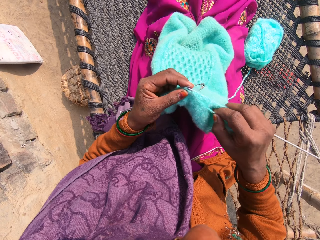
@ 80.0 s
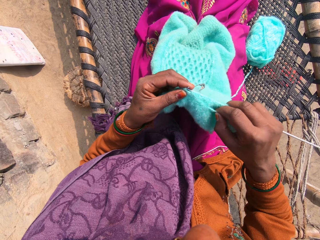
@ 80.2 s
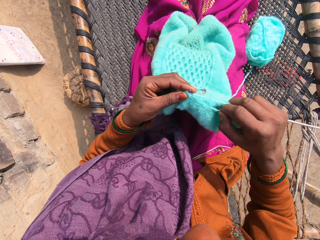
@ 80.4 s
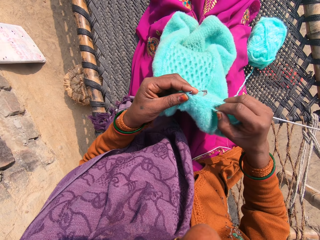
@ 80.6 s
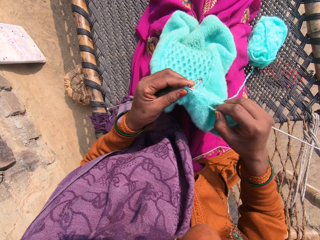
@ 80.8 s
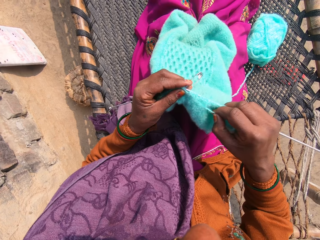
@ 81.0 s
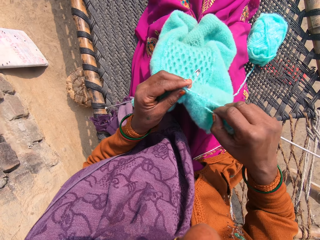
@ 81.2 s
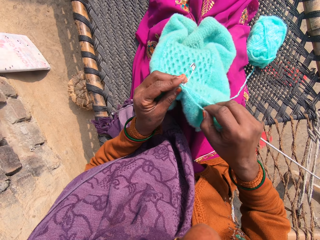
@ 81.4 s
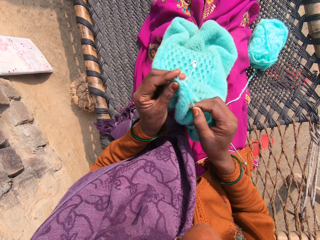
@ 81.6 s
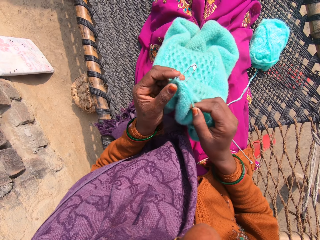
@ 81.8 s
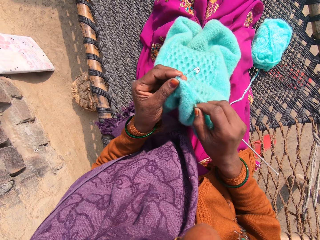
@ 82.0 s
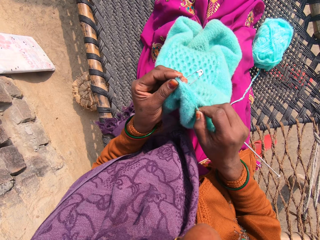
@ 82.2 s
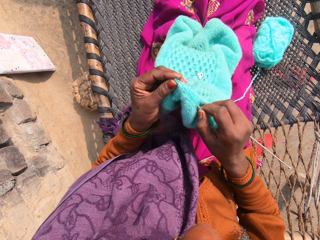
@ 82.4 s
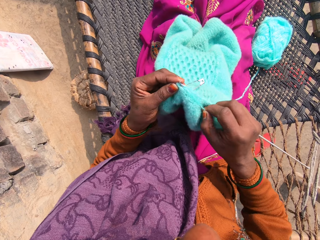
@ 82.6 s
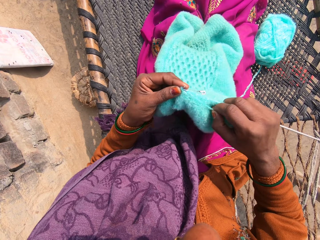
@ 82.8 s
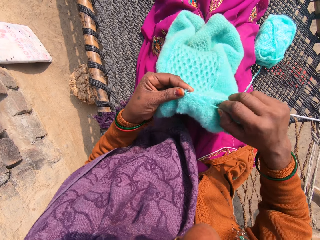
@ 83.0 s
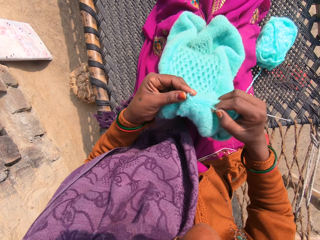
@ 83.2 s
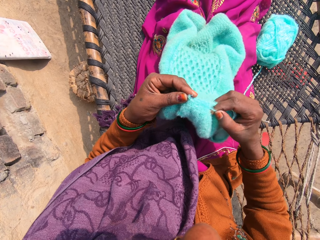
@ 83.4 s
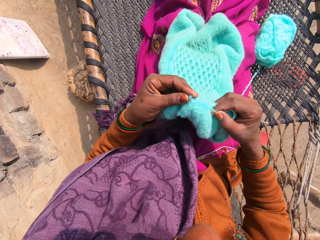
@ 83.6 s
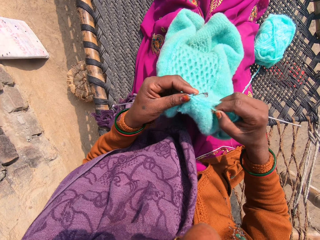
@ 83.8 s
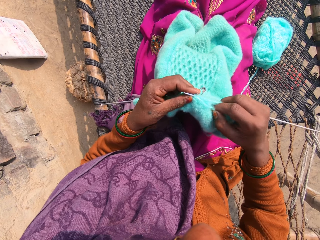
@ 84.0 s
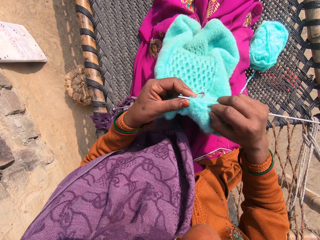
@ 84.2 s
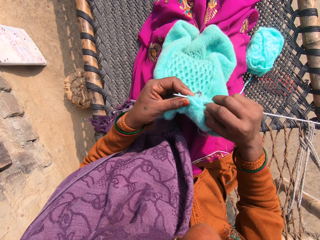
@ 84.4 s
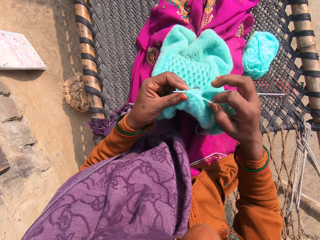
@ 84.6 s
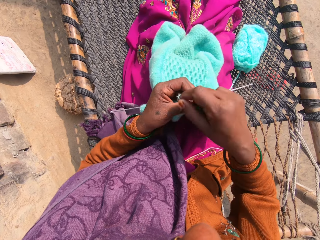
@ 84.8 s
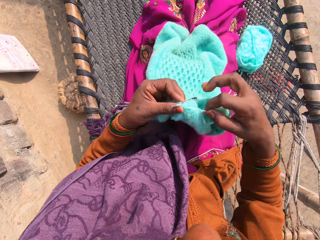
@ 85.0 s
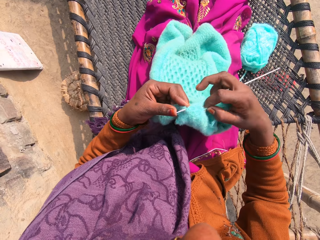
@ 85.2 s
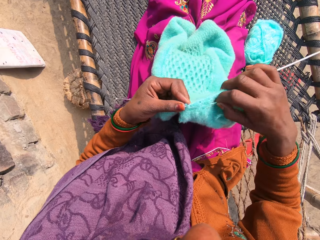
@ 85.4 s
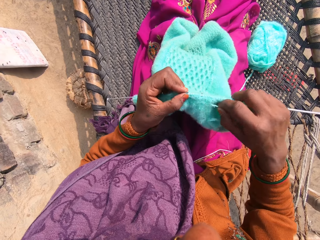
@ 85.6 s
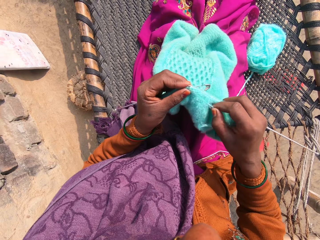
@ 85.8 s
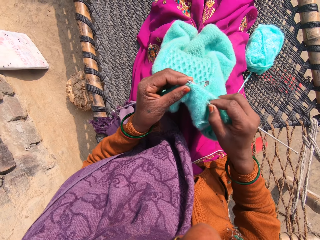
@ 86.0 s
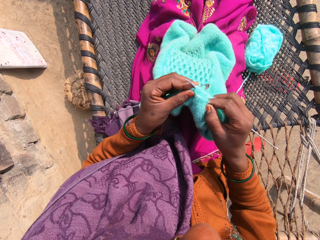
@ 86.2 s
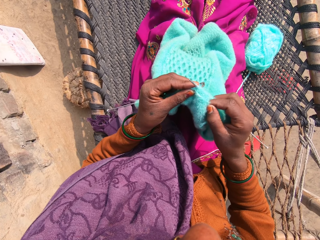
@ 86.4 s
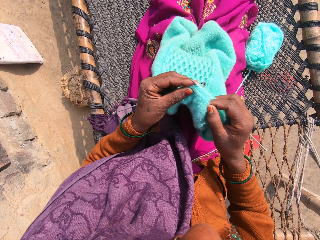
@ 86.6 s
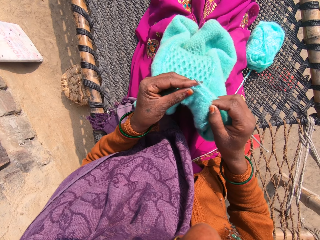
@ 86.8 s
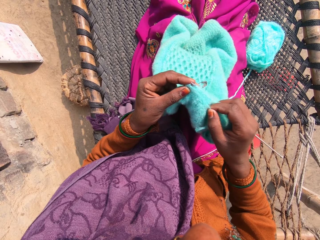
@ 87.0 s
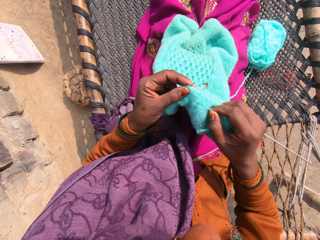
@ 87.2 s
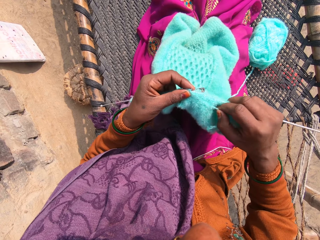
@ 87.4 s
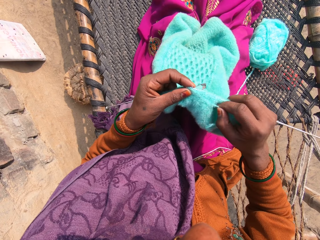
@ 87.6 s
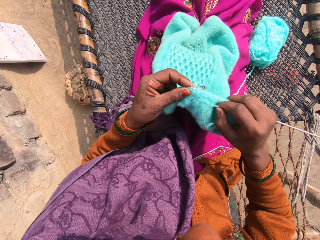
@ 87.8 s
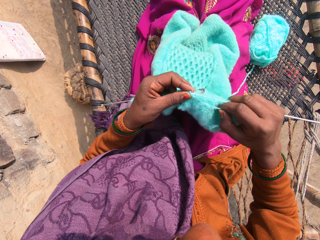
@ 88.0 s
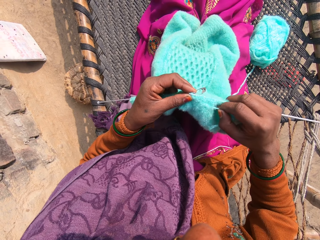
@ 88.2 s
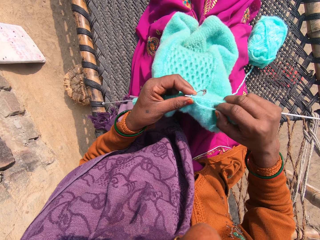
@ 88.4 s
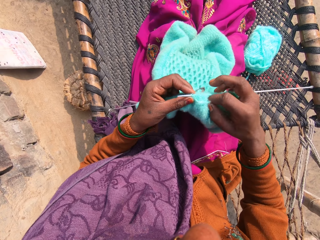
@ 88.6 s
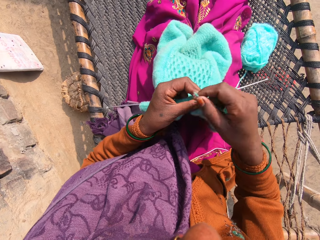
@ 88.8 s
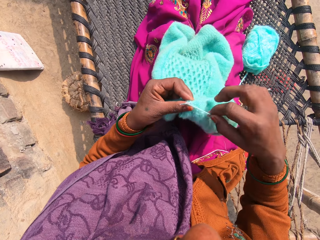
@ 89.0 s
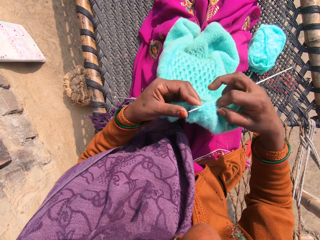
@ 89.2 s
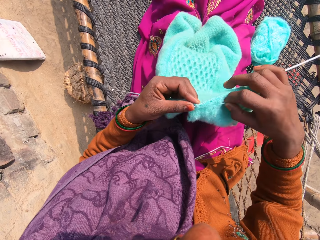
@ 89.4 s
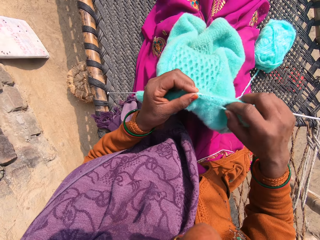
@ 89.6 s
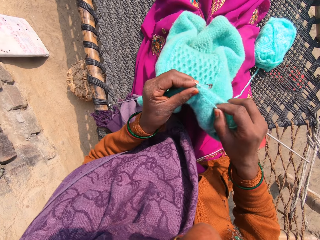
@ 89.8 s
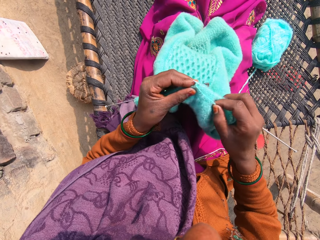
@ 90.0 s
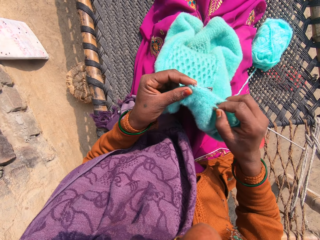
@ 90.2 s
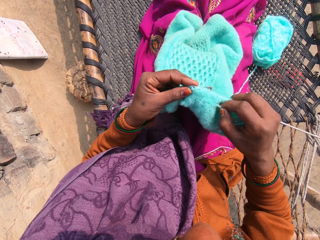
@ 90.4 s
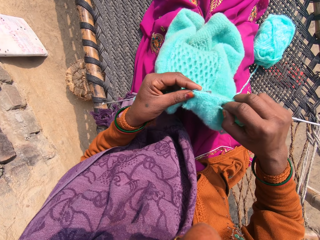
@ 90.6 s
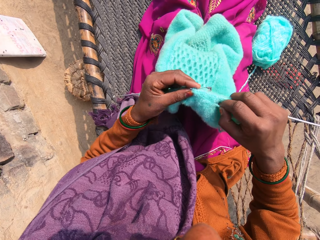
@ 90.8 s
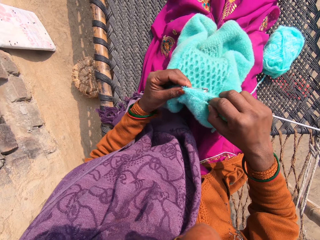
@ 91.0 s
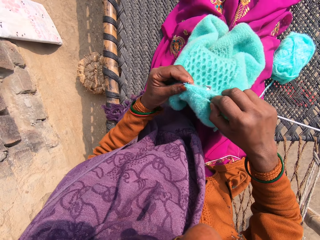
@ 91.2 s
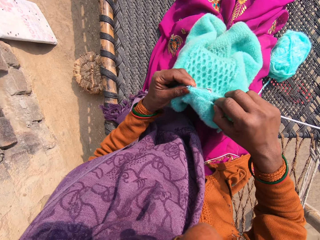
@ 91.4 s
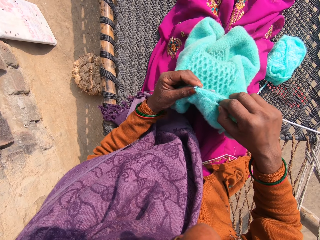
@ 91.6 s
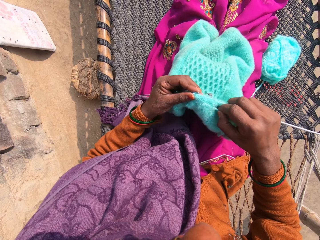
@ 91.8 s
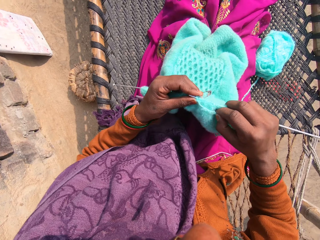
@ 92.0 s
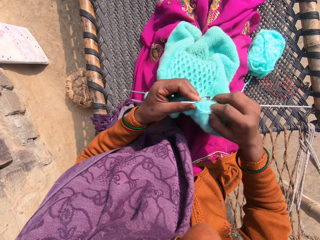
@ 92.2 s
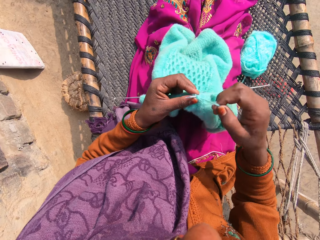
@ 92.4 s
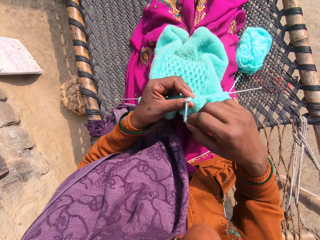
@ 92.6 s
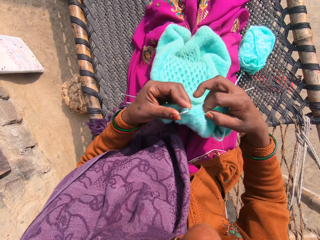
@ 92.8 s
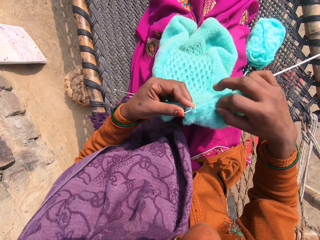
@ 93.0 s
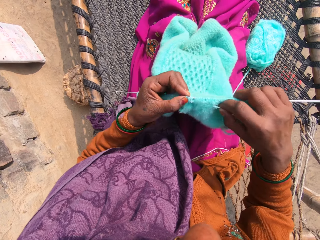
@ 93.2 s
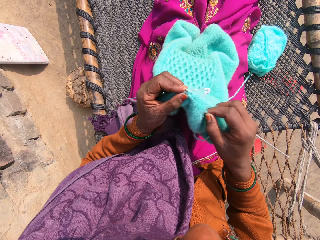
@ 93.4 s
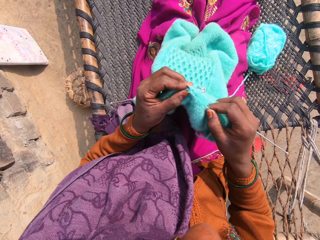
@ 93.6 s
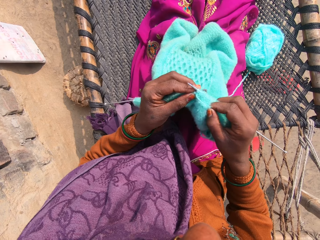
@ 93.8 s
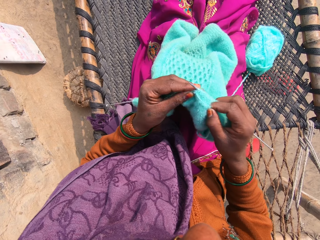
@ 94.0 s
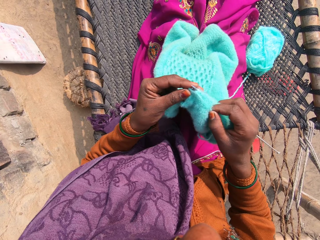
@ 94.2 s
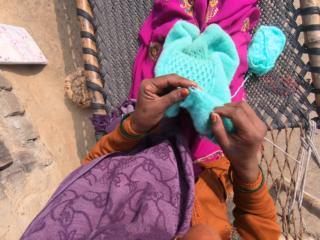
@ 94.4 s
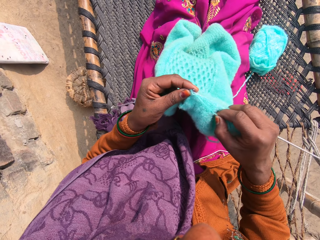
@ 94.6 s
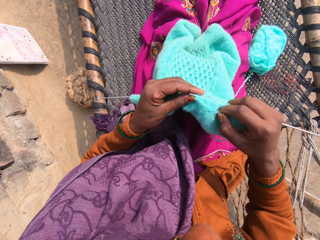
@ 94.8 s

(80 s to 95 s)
The camera wearer crochets the sweater with the crochets in the right and the left hand.

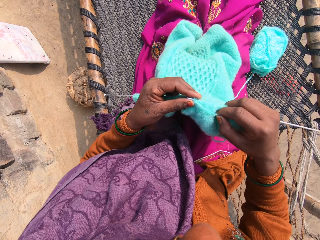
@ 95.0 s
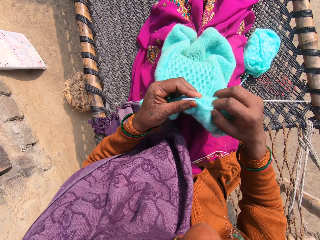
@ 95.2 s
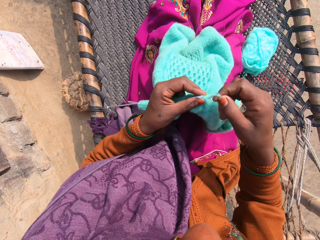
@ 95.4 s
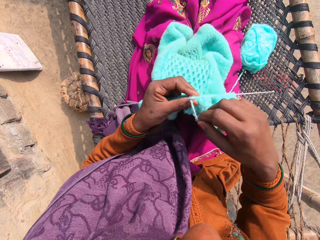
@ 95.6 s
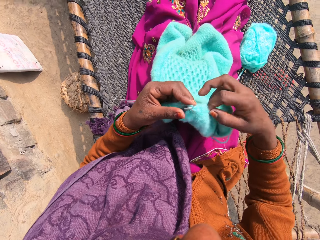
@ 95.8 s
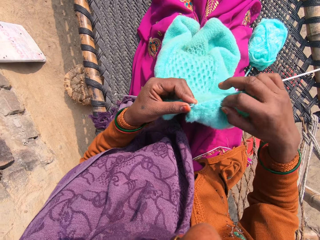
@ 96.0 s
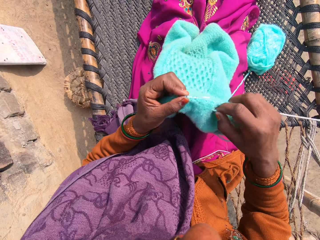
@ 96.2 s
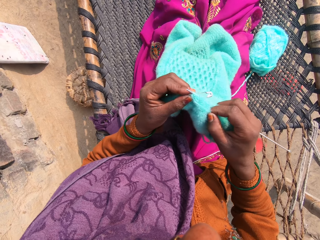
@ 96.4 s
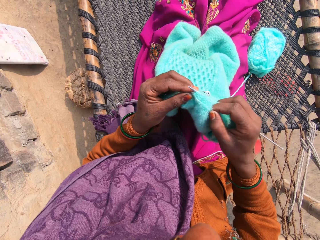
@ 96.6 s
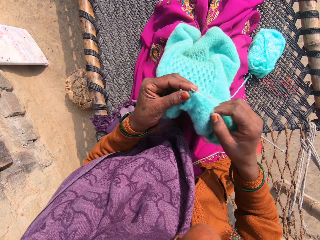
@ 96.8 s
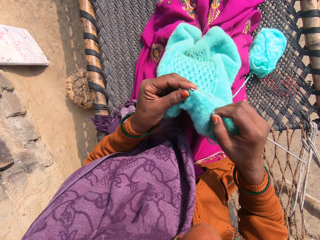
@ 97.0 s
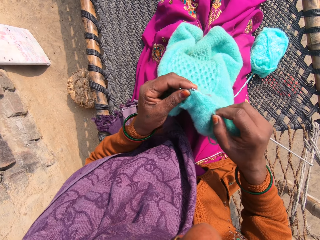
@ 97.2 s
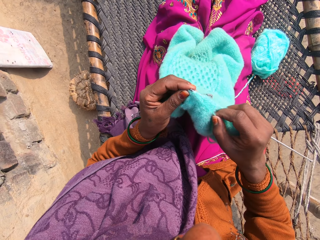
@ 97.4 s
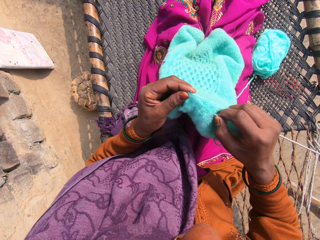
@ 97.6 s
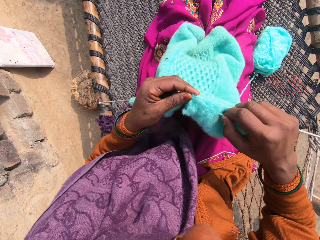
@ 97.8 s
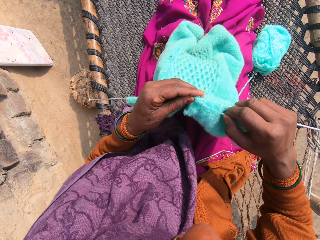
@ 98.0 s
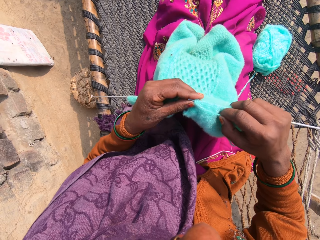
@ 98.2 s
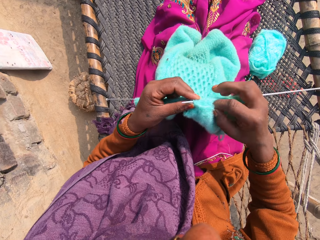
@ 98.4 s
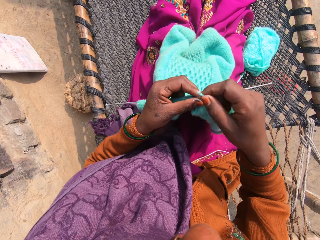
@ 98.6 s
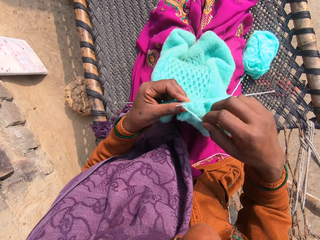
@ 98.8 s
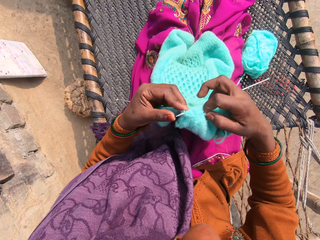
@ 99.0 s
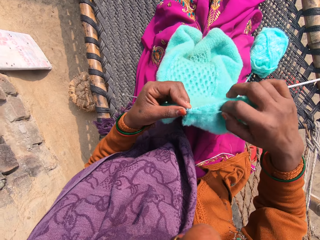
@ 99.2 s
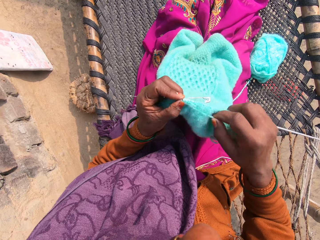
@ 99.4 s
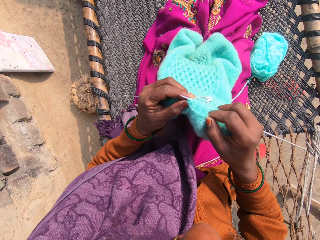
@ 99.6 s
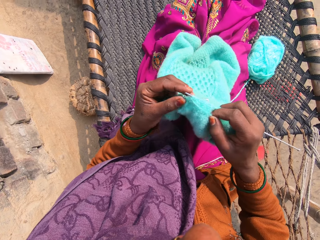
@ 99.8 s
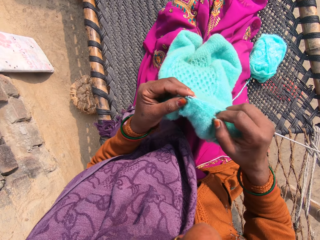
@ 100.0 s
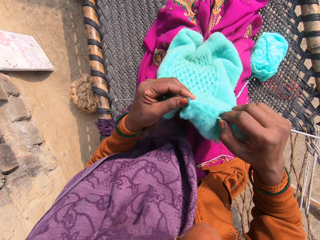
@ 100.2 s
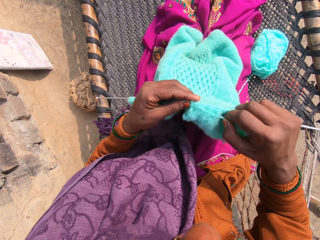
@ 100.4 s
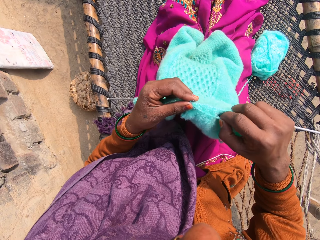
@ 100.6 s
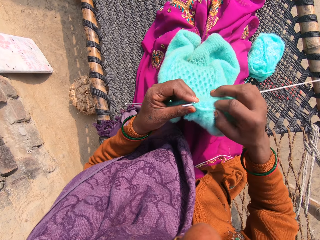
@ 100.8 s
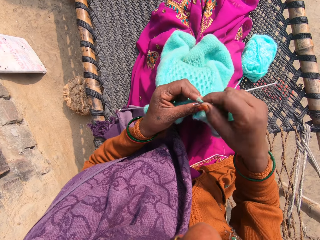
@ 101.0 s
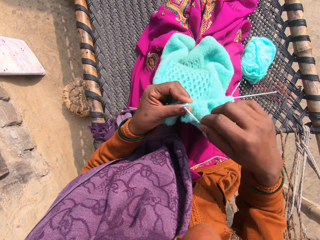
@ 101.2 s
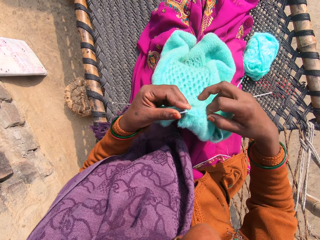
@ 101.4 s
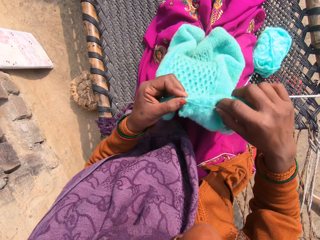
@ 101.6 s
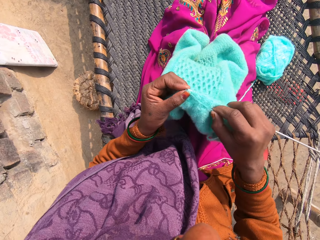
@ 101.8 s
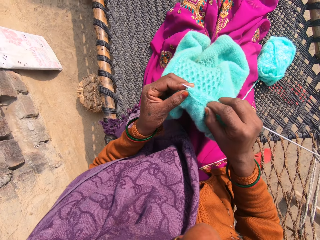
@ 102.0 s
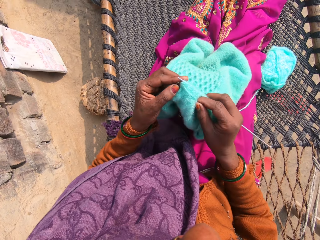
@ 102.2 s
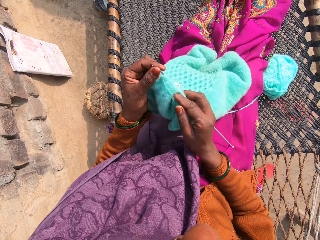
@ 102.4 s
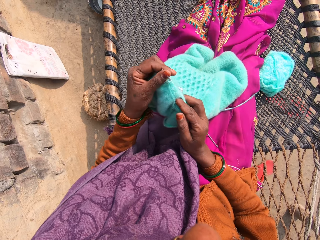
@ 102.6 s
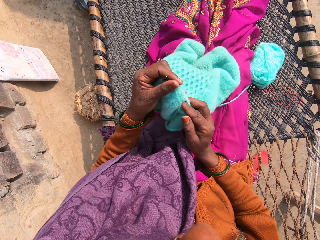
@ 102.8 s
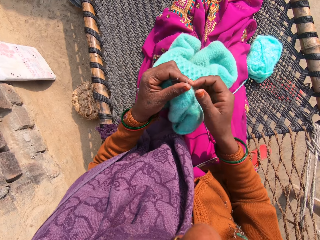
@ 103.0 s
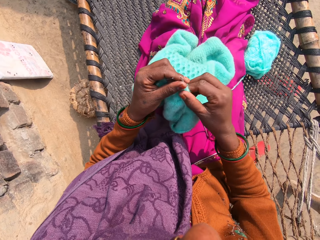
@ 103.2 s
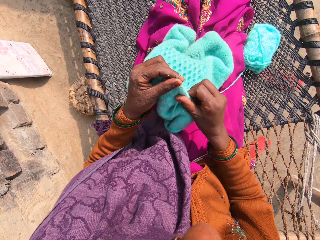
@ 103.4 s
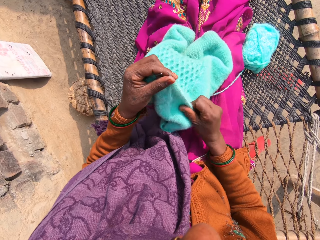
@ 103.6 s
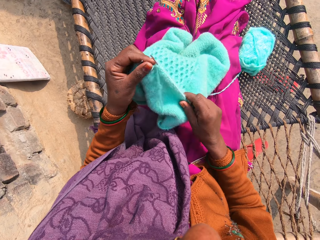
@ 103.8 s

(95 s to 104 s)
The camera wearer adjusts the piece of garment.
